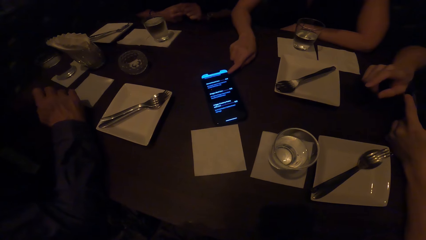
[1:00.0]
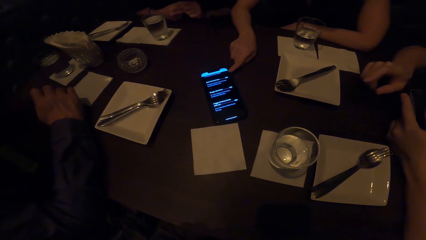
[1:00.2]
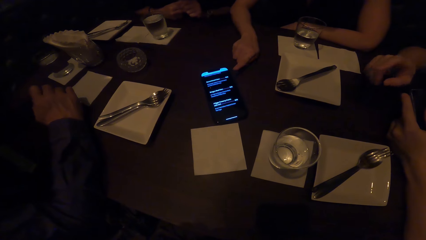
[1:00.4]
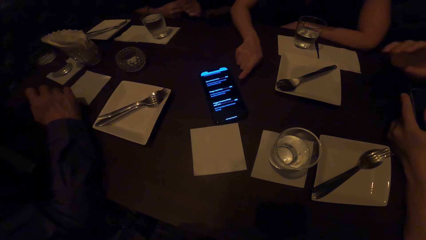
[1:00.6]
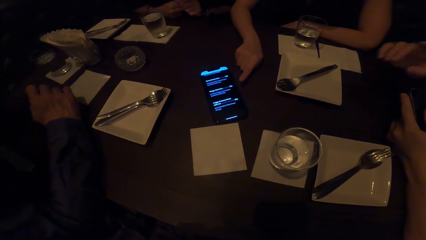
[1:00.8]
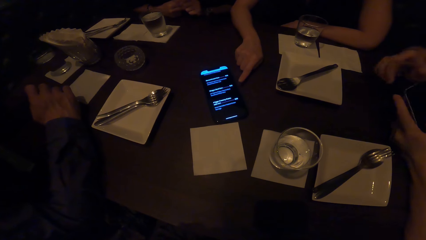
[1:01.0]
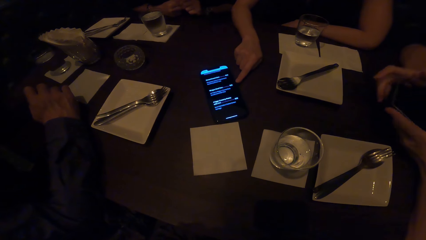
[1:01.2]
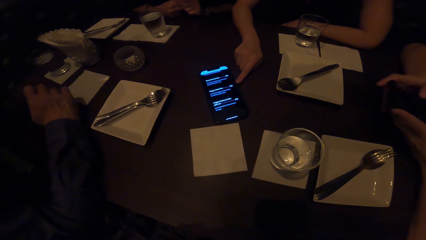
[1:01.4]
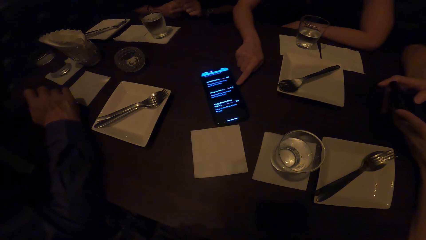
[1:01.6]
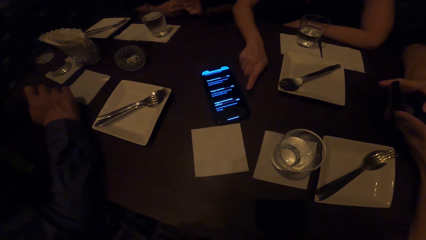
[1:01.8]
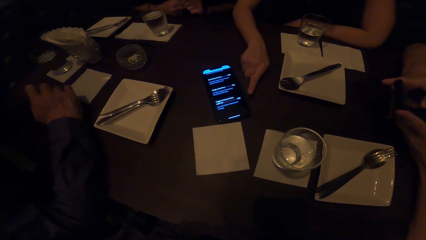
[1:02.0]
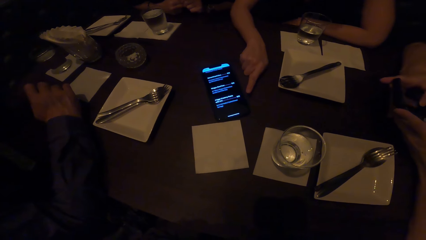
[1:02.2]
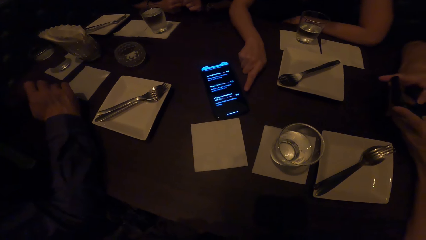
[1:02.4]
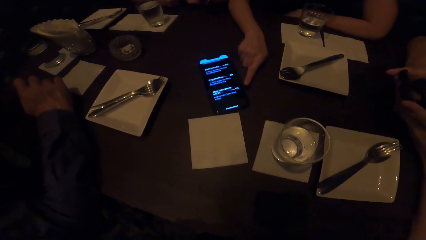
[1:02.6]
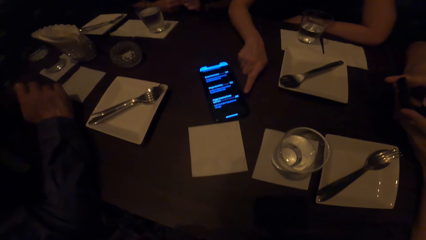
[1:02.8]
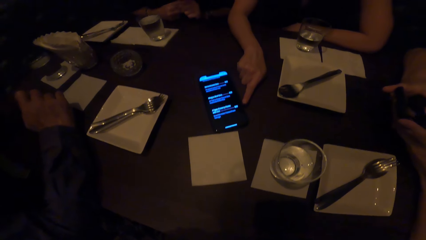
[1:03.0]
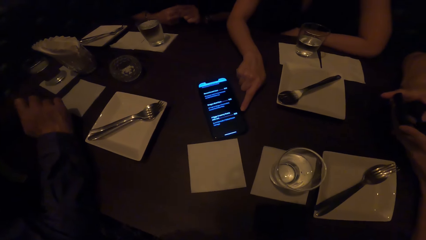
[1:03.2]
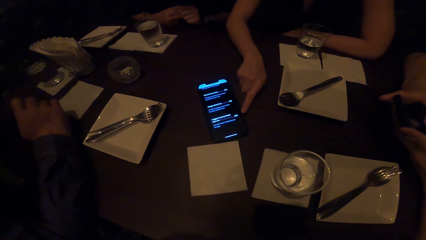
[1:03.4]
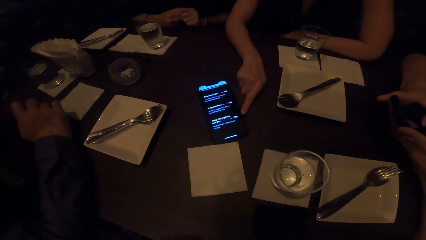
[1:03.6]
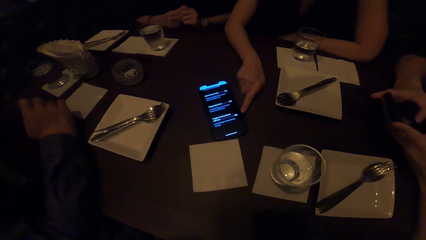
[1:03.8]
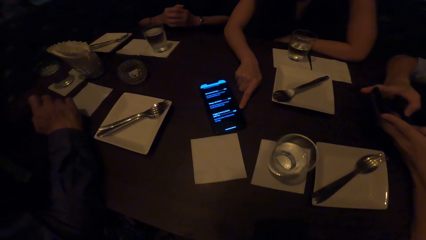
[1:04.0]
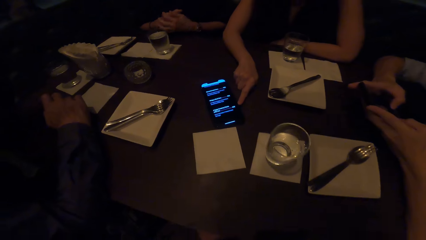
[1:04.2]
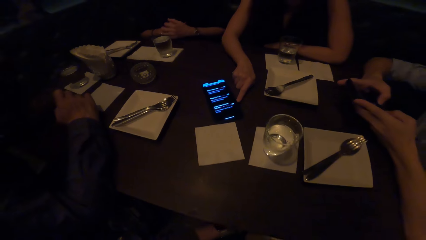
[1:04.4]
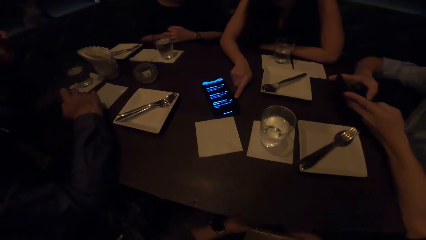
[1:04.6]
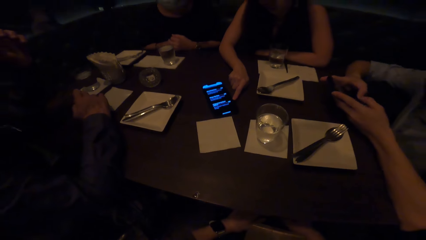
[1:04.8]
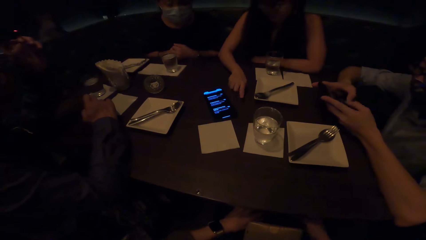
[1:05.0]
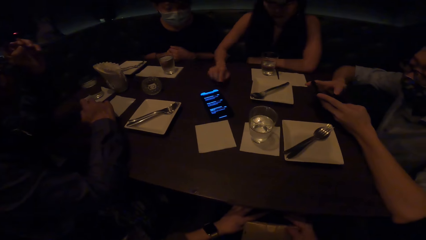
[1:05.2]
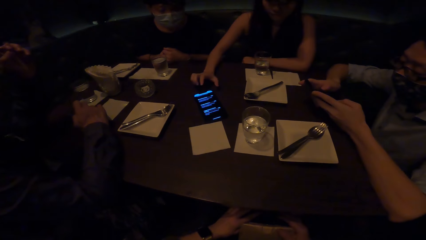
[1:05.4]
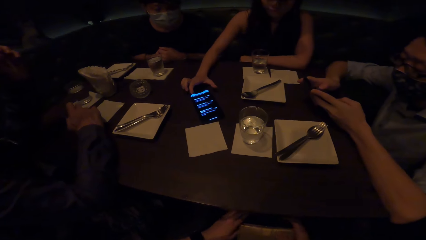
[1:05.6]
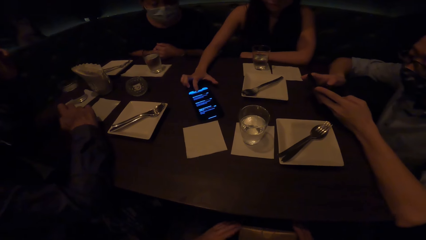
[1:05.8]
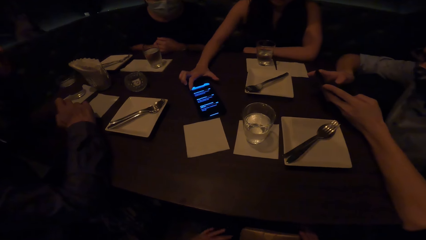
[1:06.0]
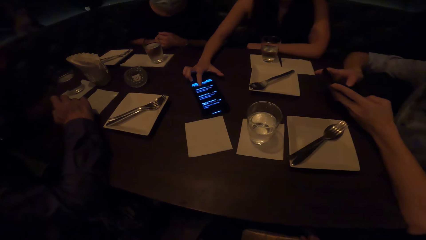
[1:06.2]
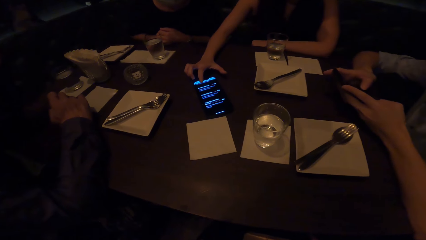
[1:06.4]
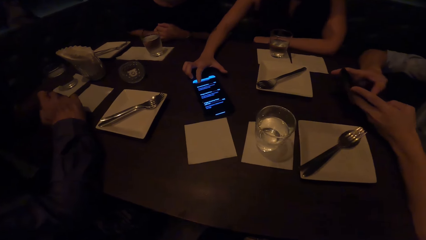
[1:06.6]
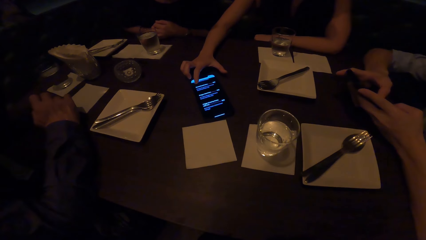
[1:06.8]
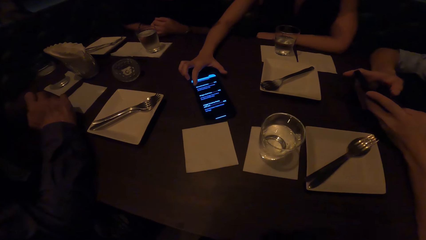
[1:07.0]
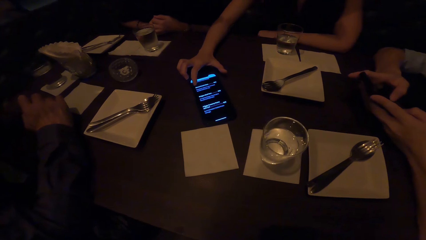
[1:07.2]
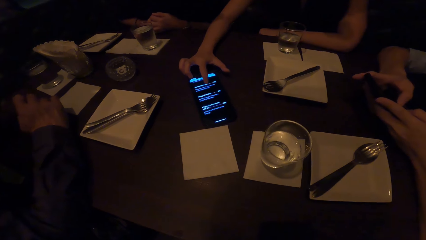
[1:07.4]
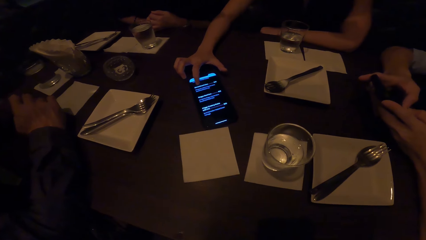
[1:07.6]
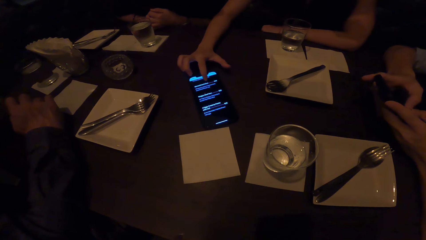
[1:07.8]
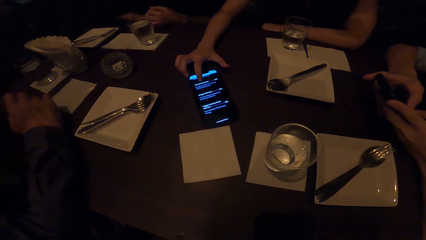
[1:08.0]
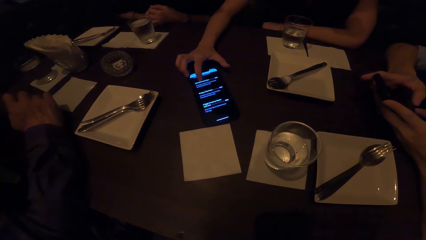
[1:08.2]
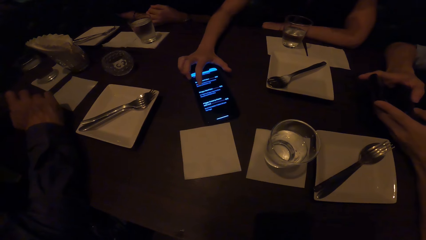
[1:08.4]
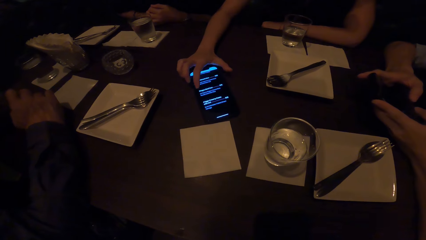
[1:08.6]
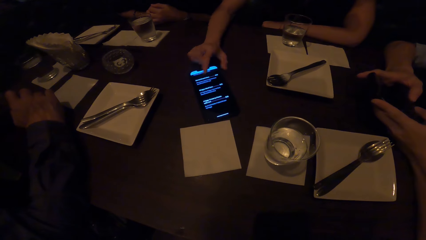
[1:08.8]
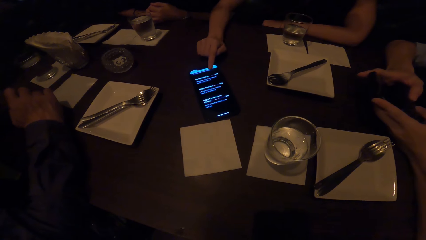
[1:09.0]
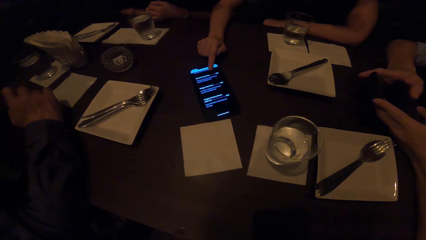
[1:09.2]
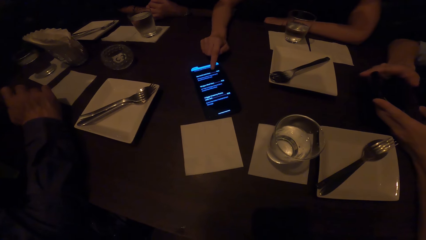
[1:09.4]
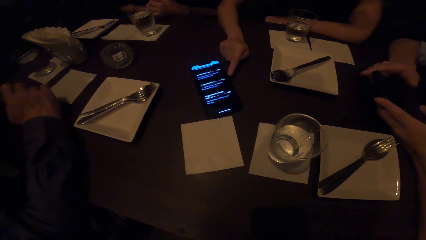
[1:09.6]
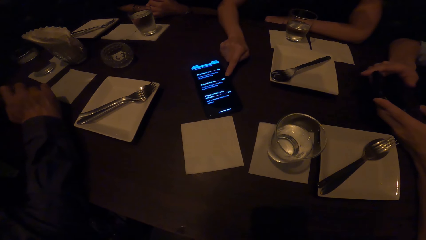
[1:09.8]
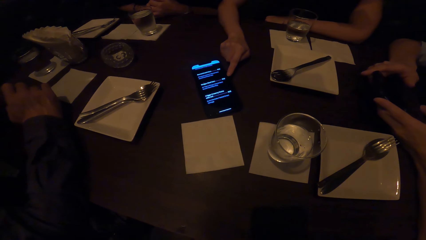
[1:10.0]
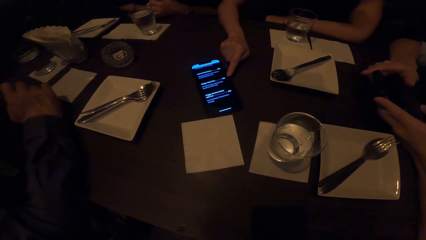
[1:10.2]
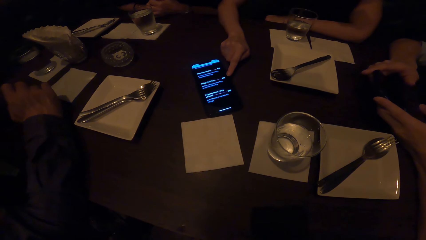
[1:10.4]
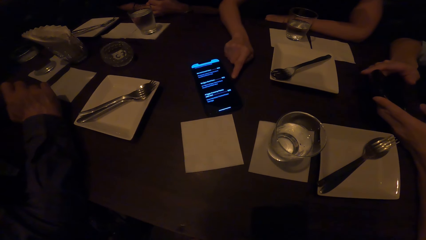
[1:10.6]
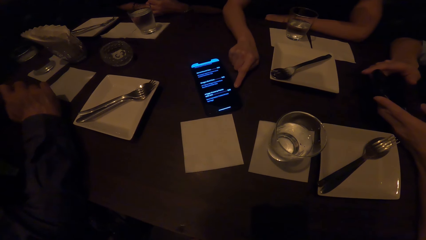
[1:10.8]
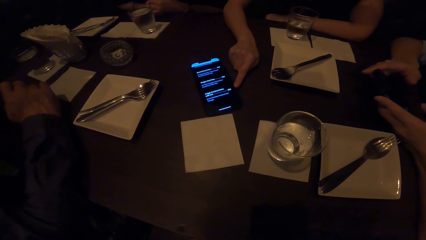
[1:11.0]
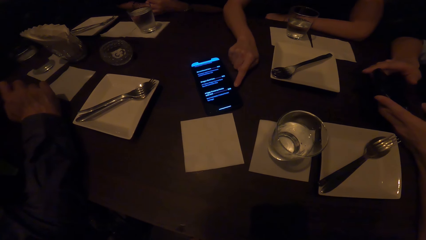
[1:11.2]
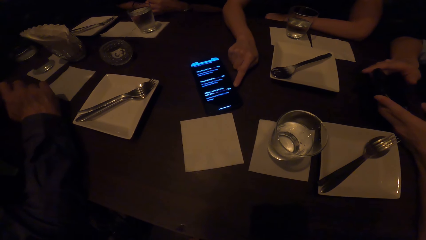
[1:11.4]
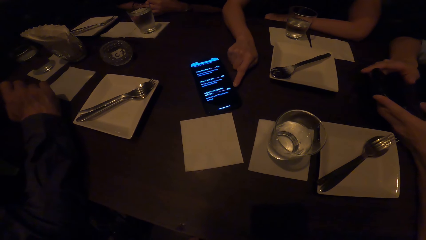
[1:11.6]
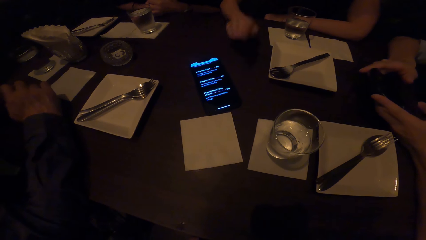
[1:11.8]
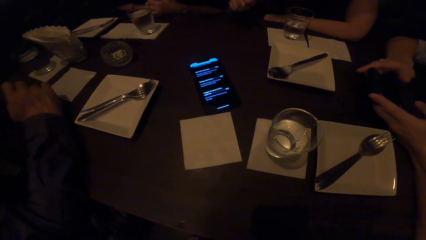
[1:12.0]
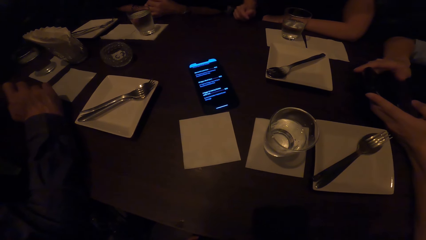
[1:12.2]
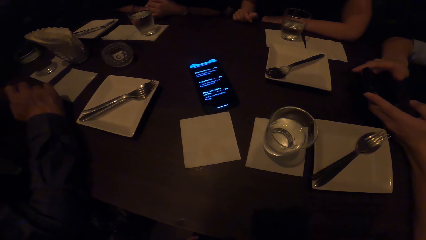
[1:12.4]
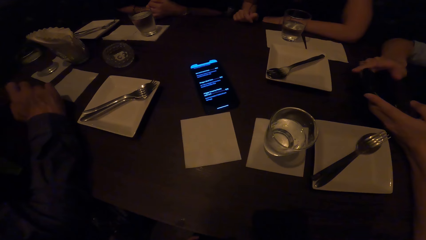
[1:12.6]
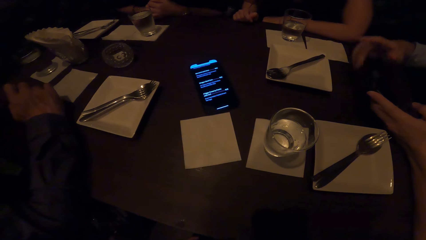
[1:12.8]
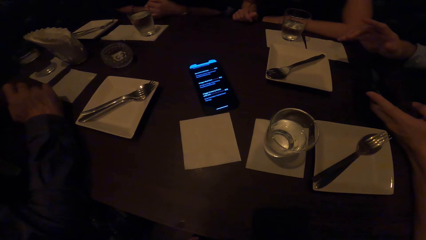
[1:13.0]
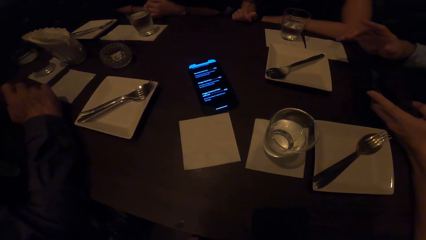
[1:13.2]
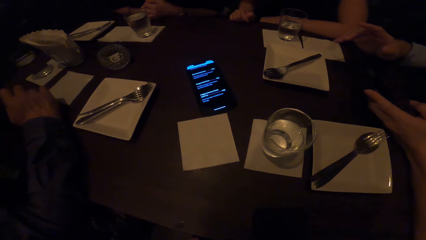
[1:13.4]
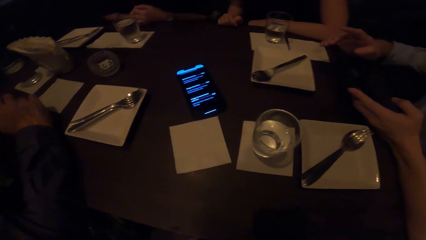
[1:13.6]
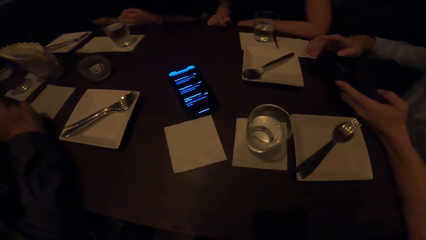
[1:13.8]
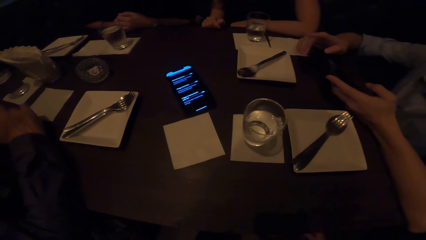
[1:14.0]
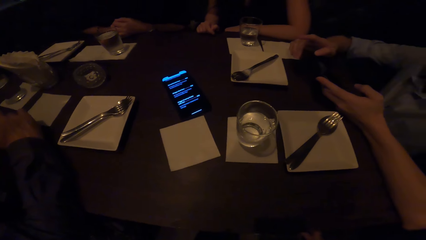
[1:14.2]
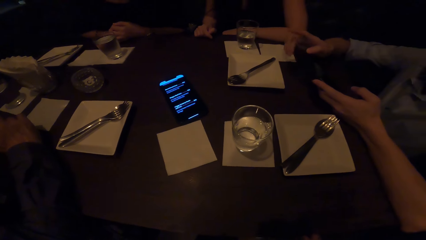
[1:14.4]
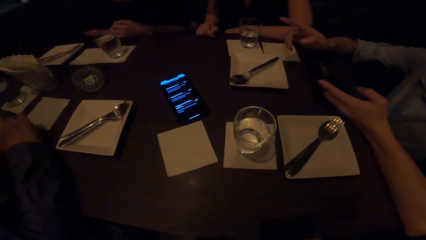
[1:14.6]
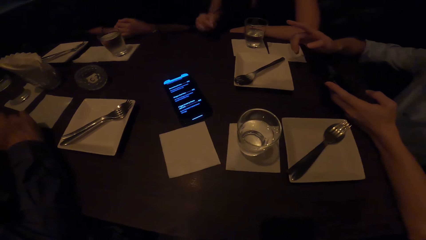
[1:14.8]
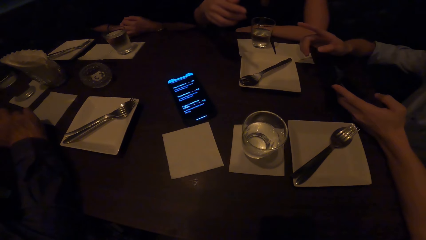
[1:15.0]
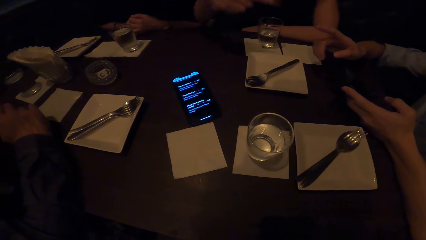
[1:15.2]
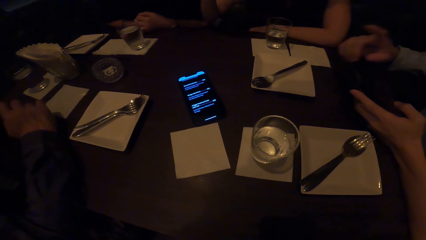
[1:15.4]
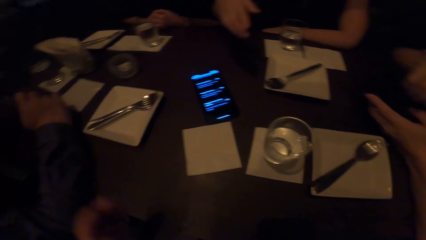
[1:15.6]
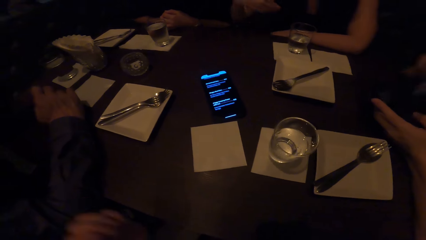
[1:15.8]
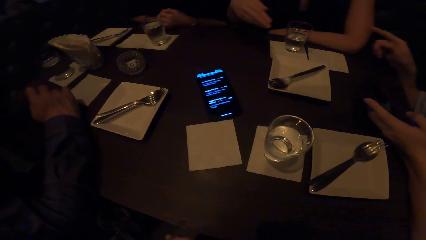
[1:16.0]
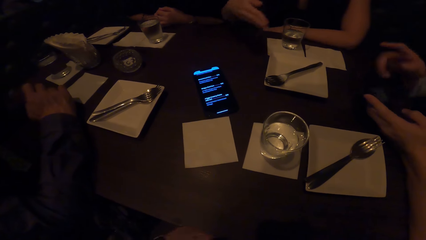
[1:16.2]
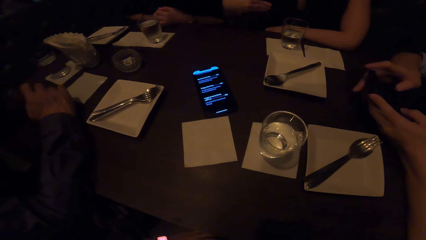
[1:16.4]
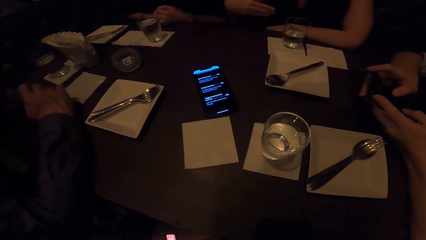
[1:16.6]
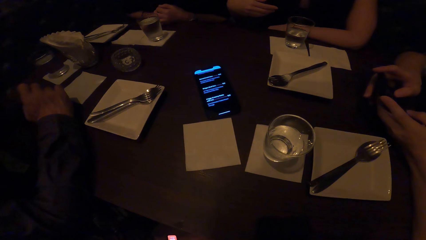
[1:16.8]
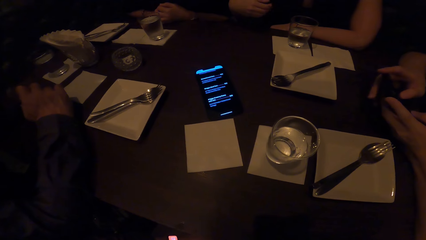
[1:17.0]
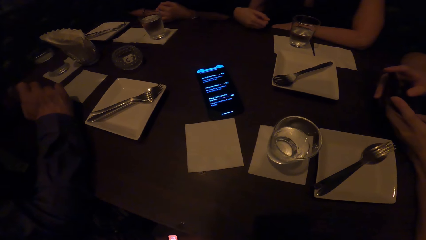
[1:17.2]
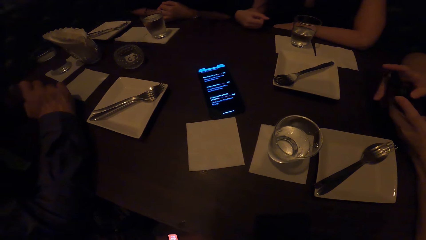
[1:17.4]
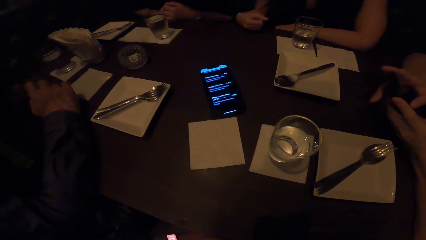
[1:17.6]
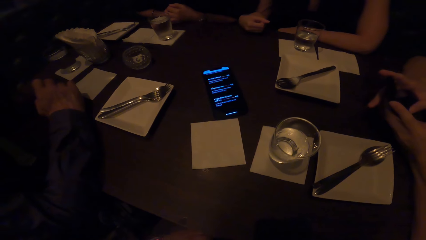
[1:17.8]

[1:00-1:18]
A woman points at the phone. A man operates the phone. He scrolls the phone. The woman points at the phone. The camera wearer moves her index finger on the phone. The man operates the phone. The camera wearer moves her index finger on the phone. The man points at another woman. The first woman gestures at the camera wearer. The man points at the first woman.
